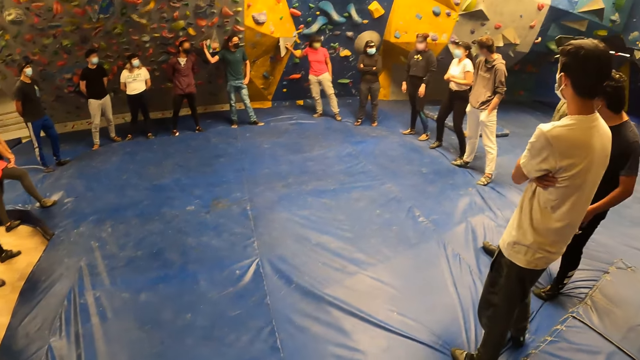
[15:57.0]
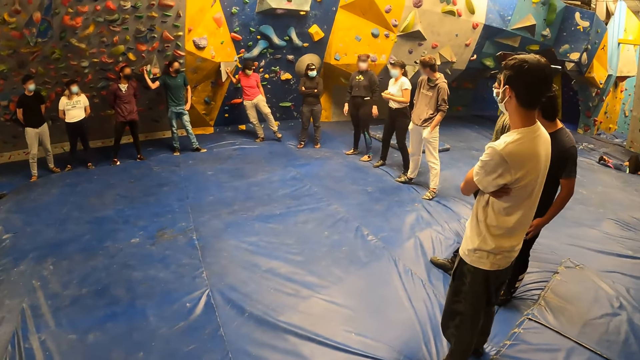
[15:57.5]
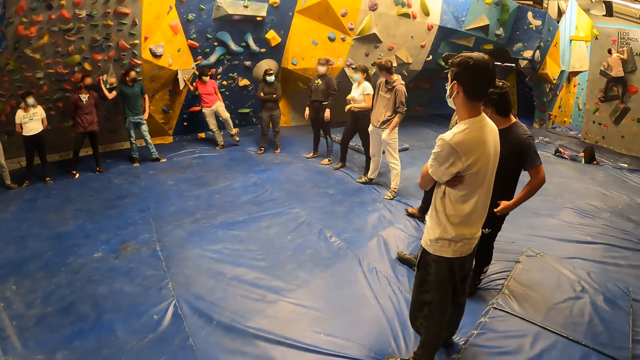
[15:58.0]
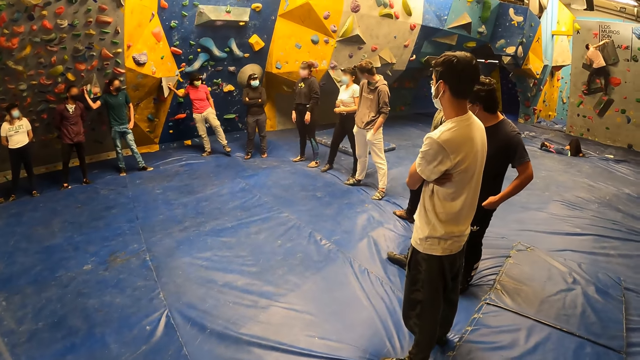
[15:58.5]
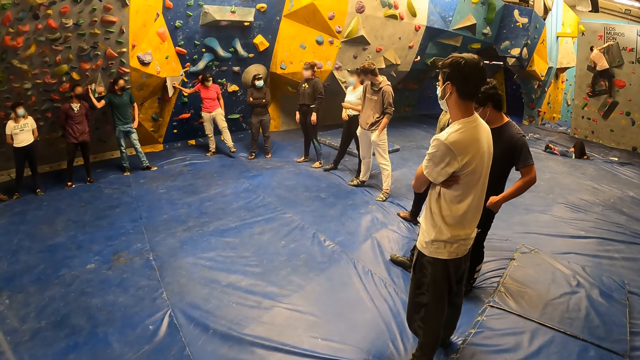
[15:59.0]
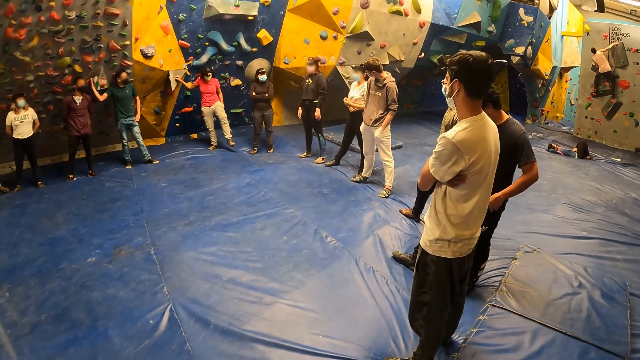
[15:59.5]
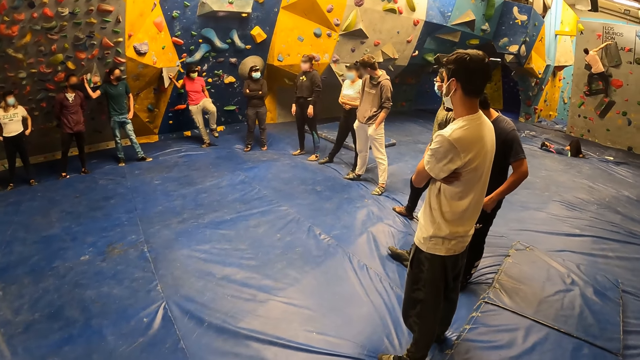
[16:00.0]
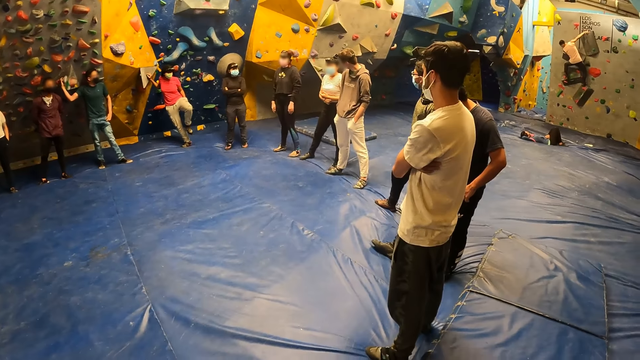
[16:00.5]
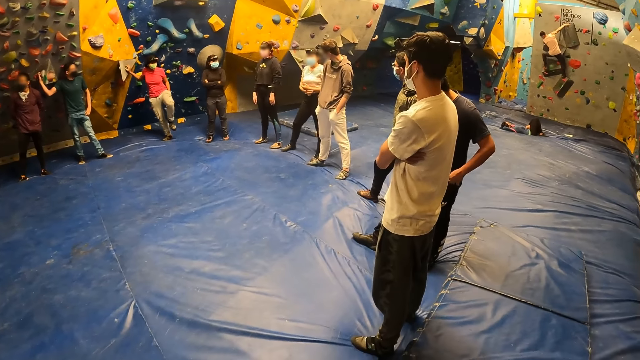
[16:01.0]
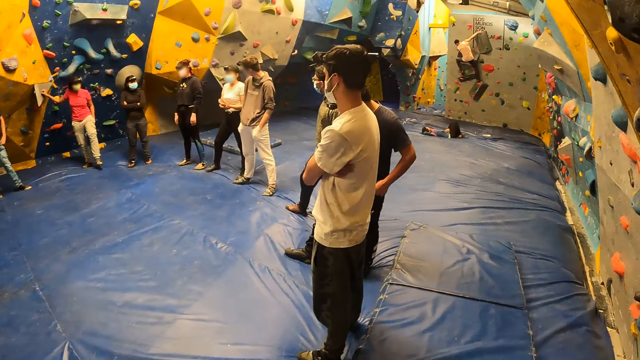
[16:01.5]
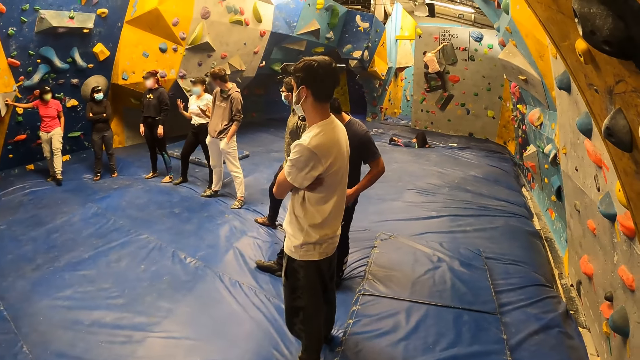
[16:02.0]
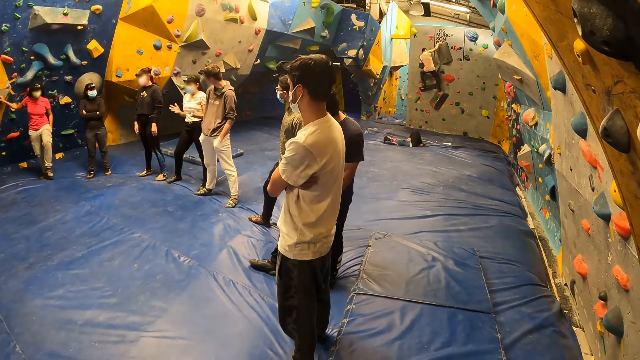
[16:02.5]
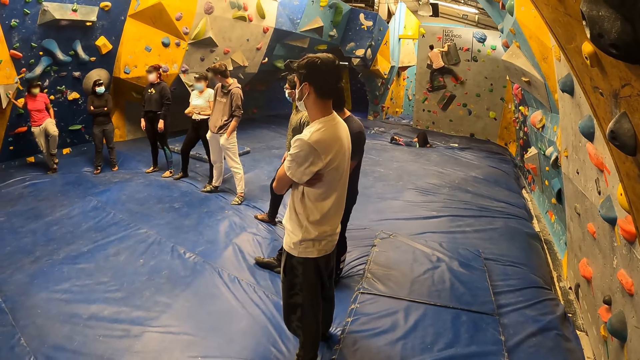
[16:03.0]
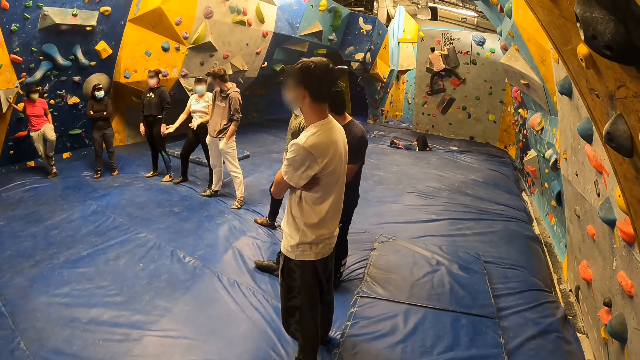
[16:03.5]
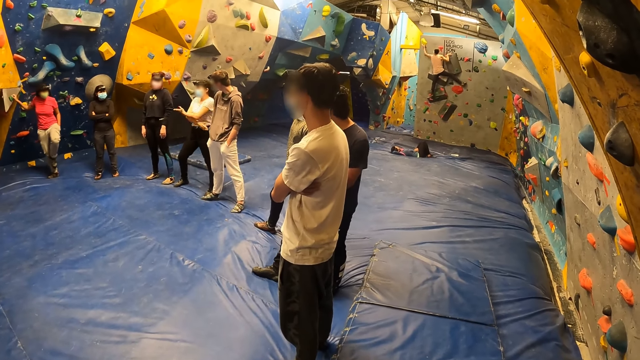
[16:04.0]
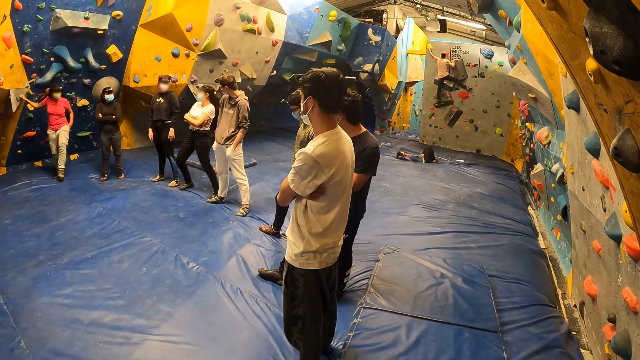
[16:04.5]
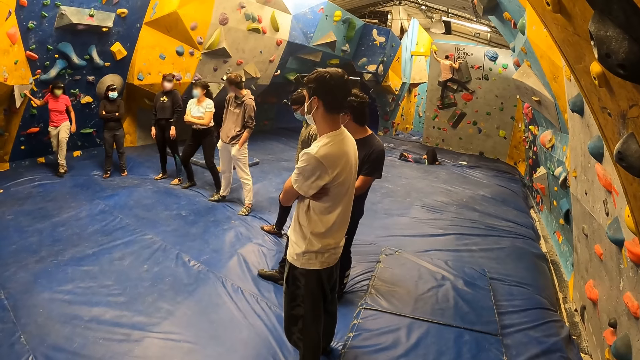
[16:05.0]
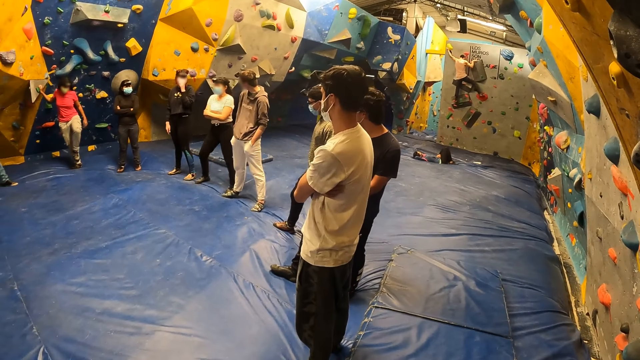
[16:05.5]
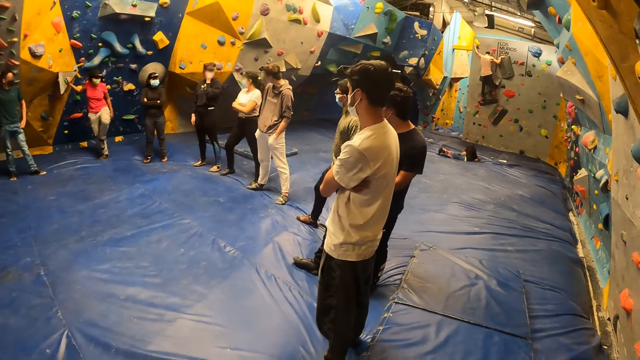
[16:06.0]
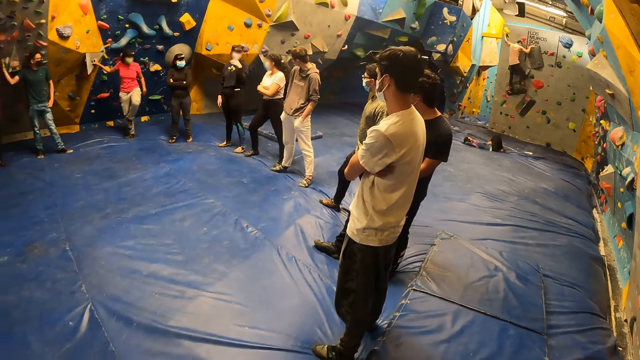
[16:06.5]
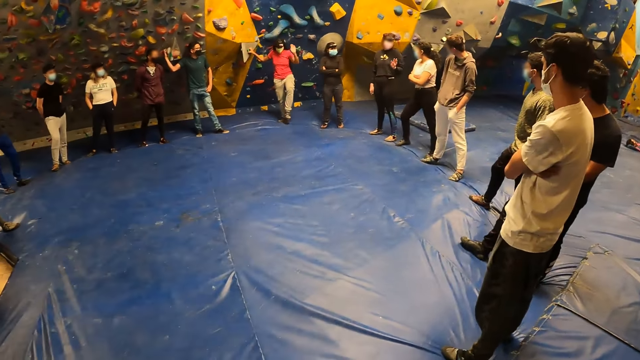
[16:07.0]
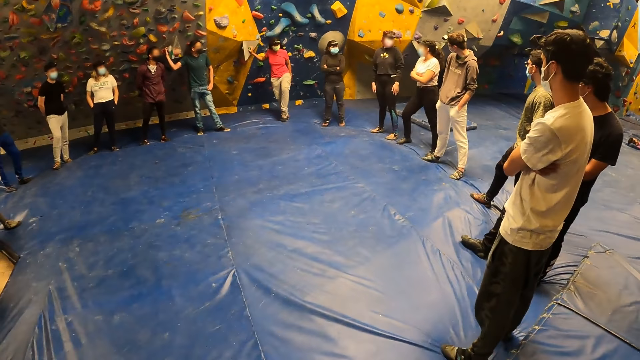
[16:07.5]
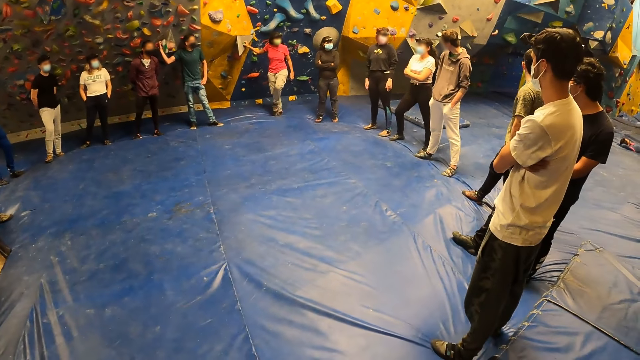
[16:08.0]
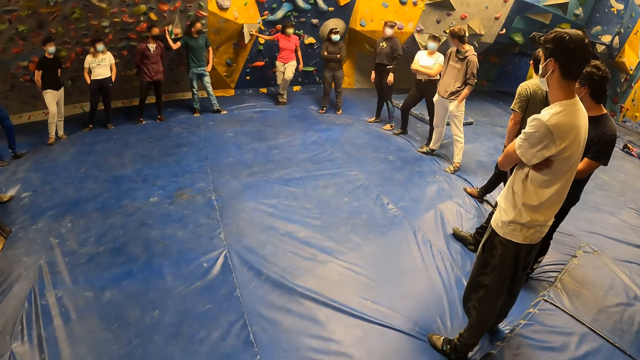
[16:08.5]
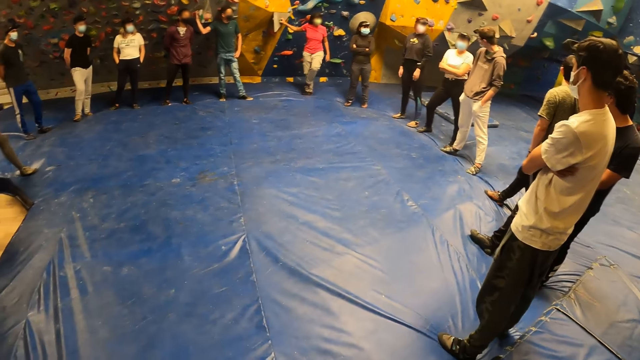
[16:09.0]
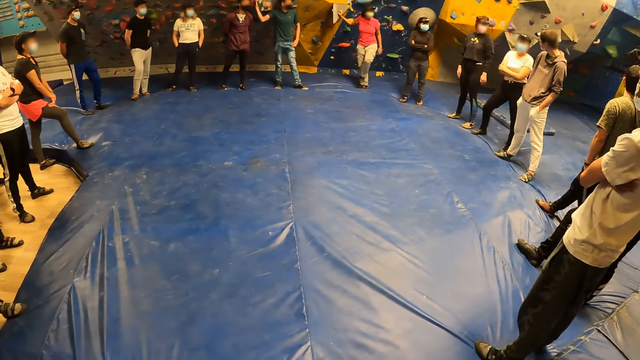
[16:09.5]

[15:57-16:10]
A lady stretches her leg on the floor. A woman leans on the rock on the rock wall with her right hand. Another lady stretches her hands on the floor. Another woman interacts with a group of people. A third lady adjusts a mask on her face. The third lady gestures and converses with the second lady.

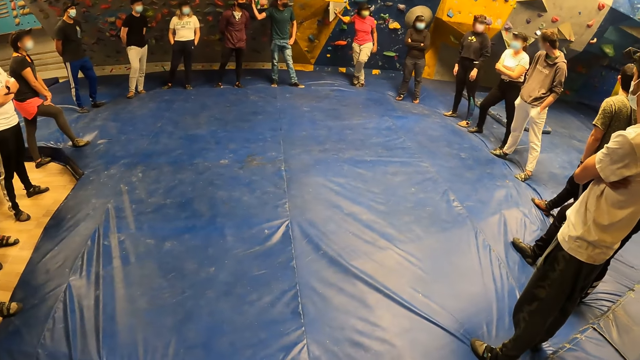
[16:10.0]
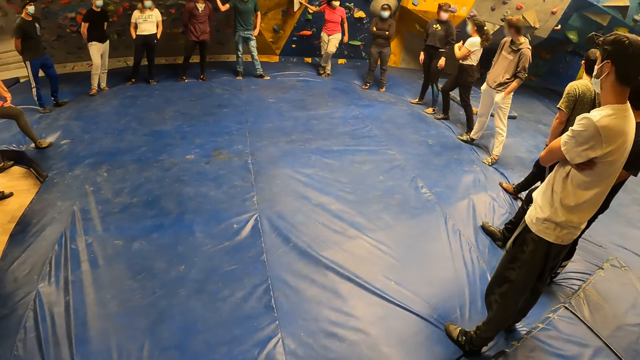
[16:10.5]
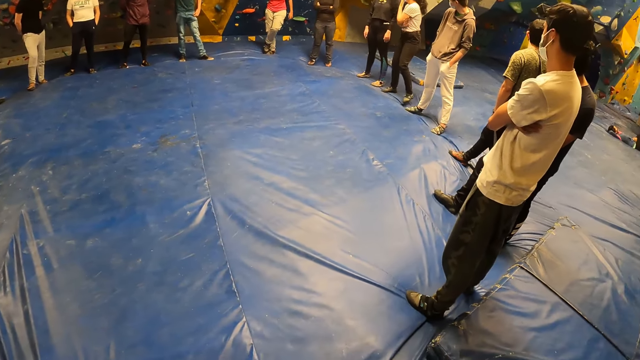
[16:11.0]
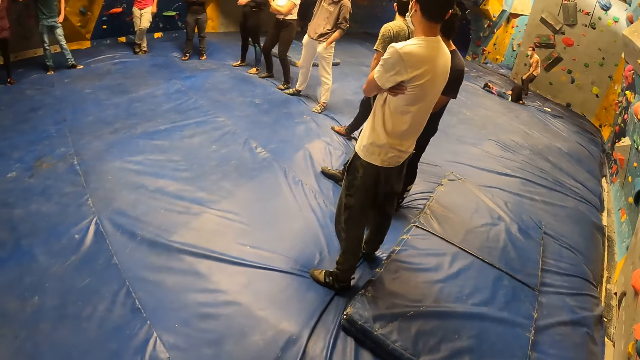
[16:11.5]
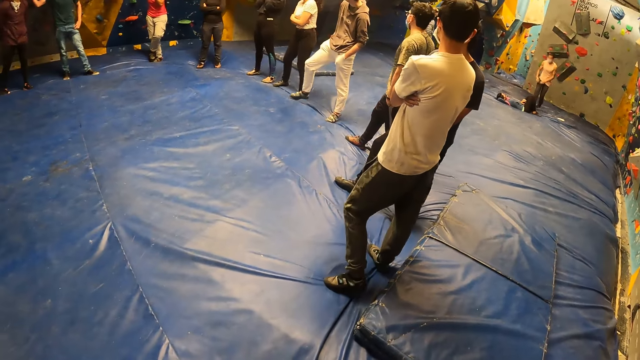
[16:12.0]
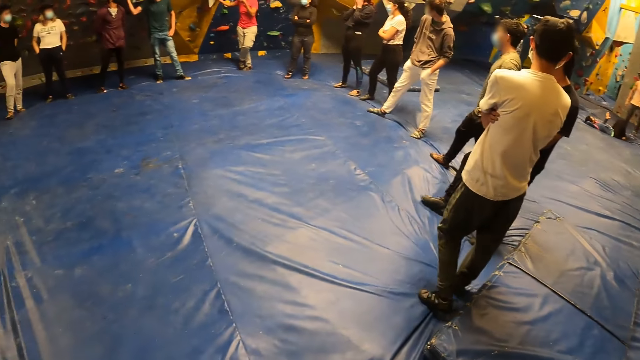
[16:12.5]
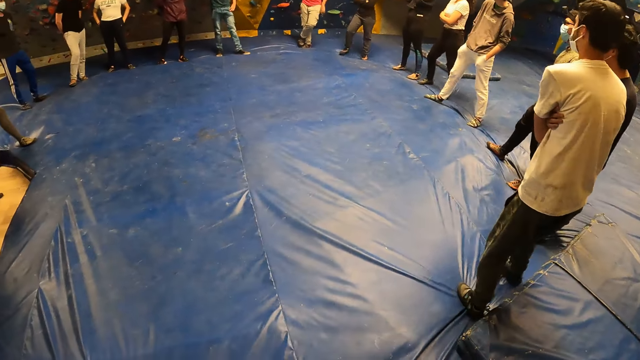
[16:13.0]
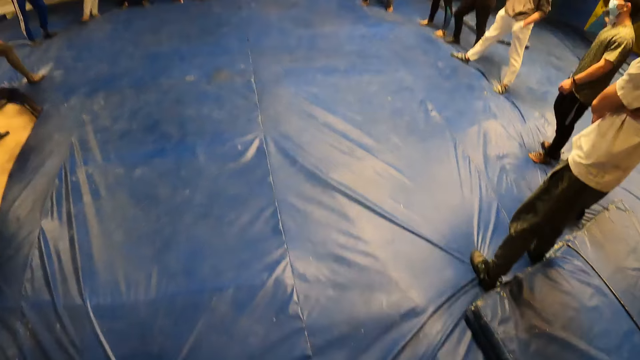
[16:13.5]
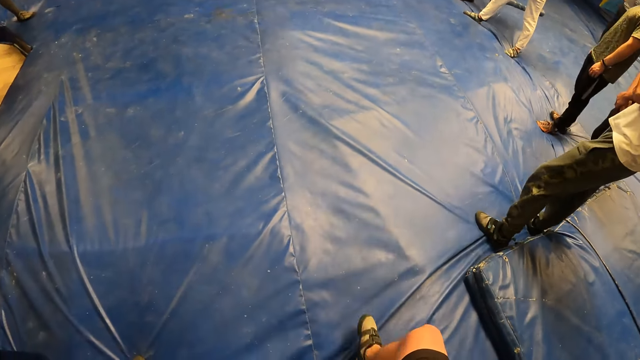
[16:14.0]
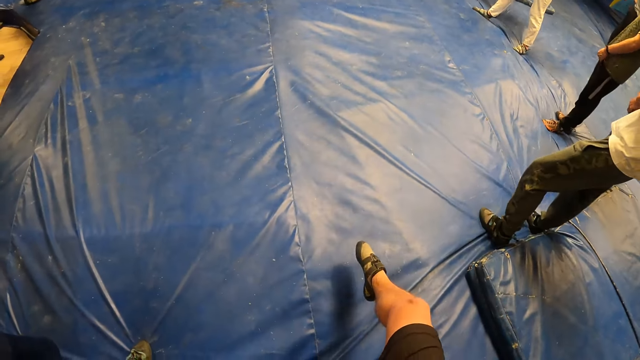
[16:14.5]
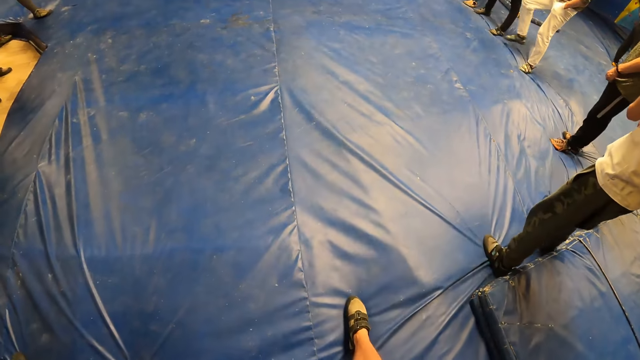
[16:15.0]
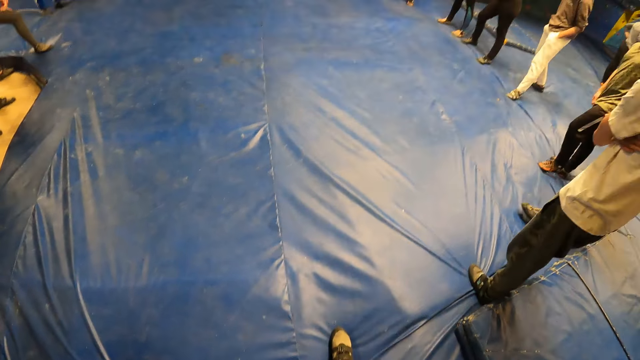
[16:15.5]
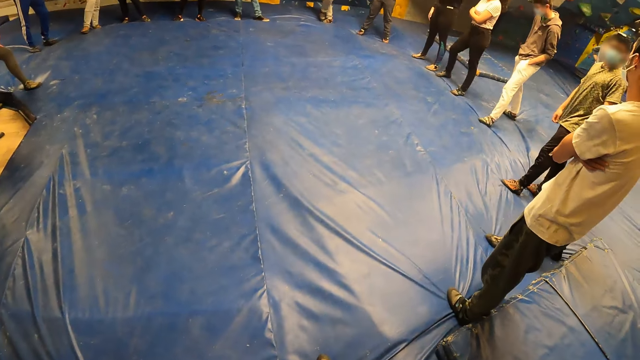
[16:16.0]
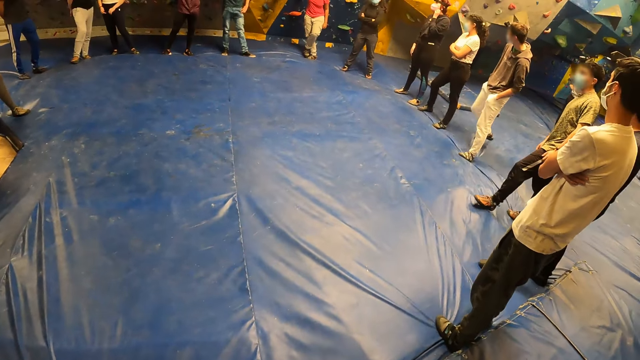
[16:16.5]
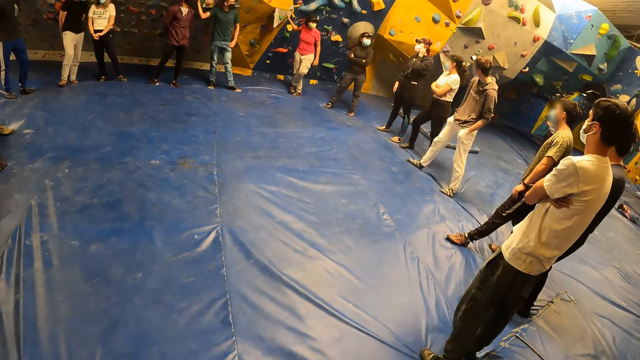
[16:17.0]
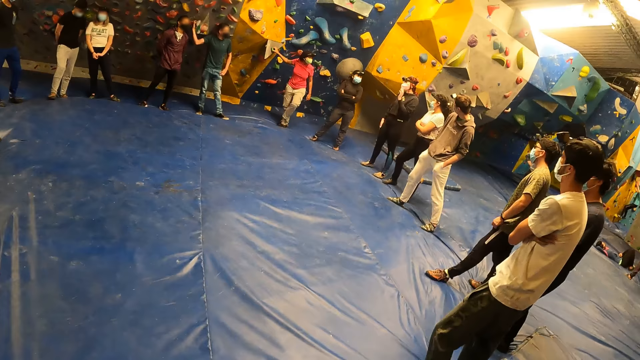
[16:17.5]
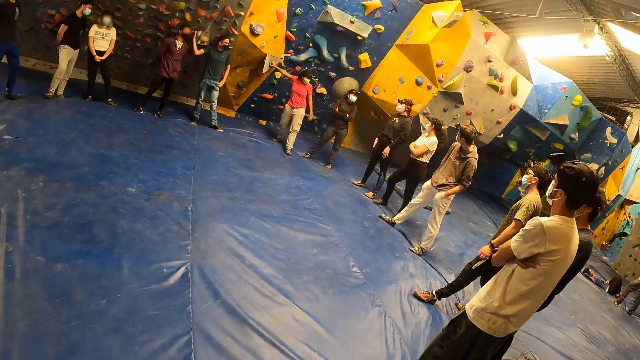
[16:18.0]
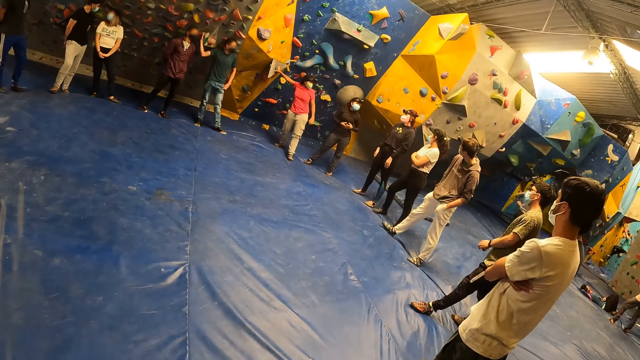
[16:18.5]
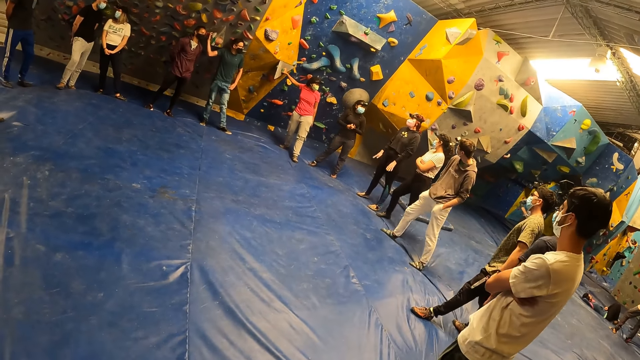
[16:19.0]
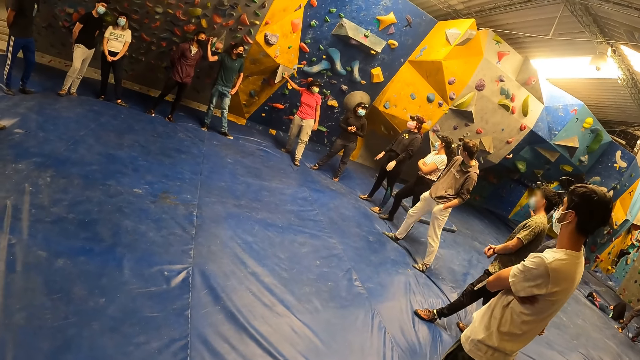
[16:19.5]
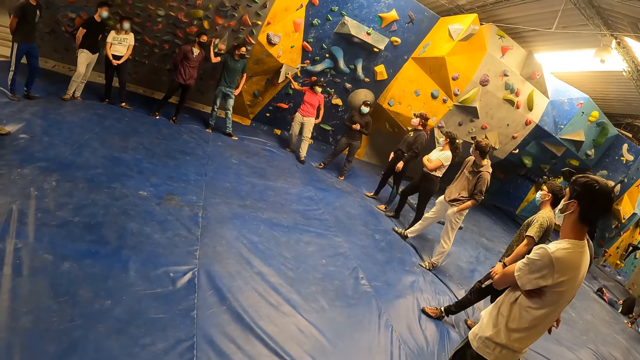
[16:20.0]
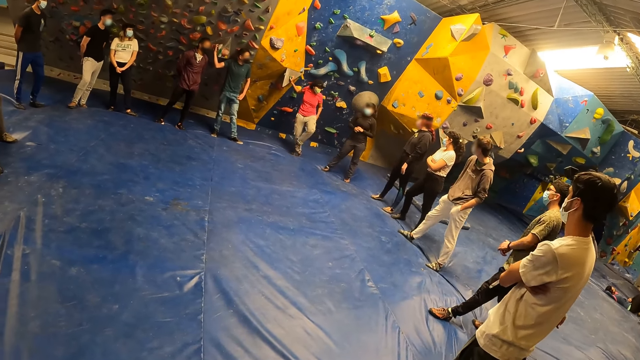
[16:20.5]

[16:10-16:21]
A lady converses with another lady. The camera wearer steps forward on the floor. A man steps backwards on the floor. Another man steps forward on the floor. The first man steps forward on the floor. The woman lifts her right hand from the rock on the rock wall. She holds a rock on the rock wall with her right hand. A third lady steps forward on the floor. The second man stretches his hands. The first man stretches on the floor. The second lady stretches her hands. The third lady stretches on the floor, one hand on the wall.
